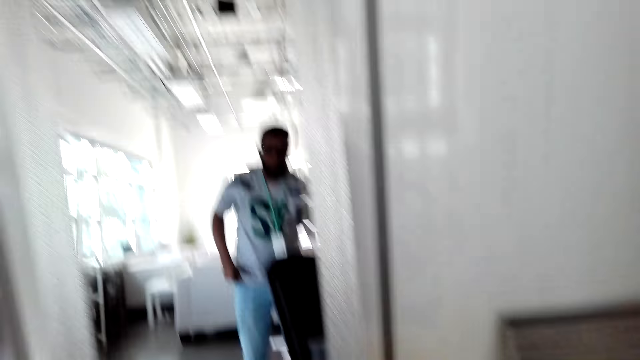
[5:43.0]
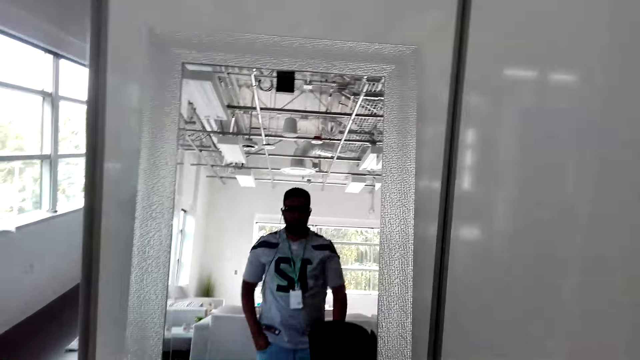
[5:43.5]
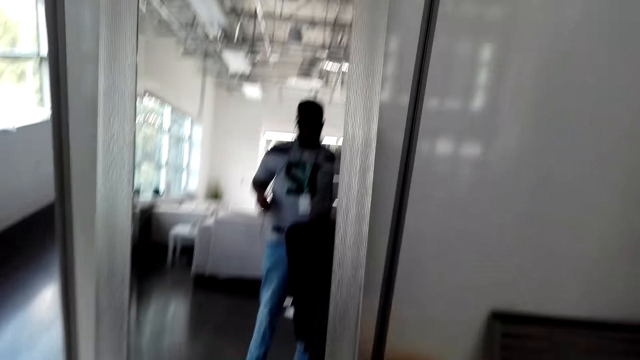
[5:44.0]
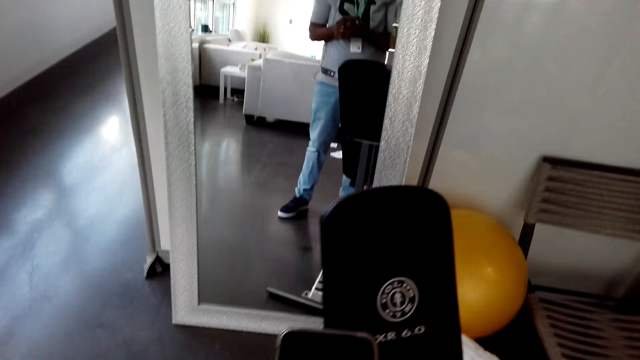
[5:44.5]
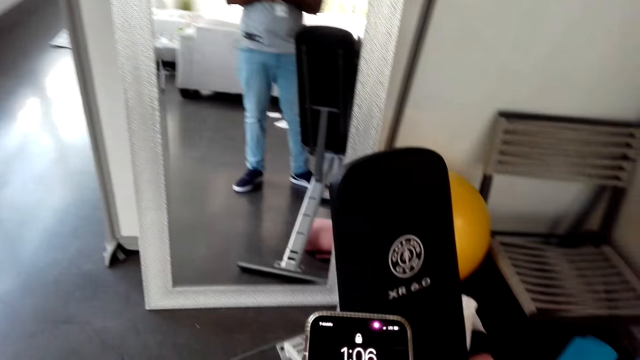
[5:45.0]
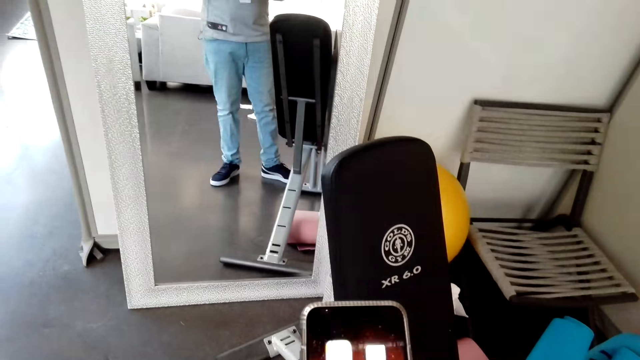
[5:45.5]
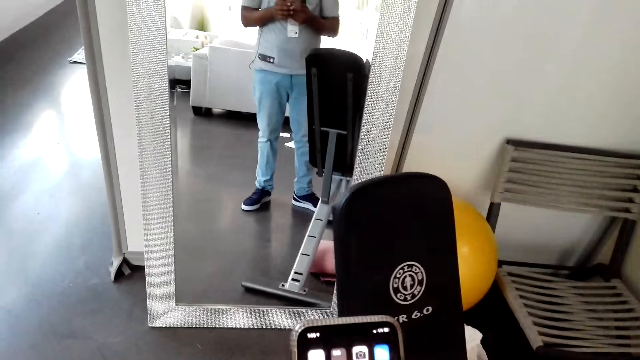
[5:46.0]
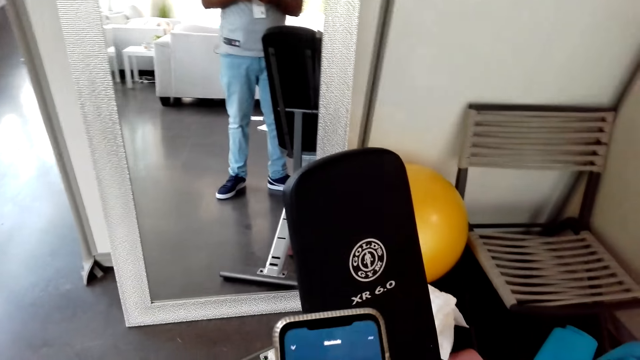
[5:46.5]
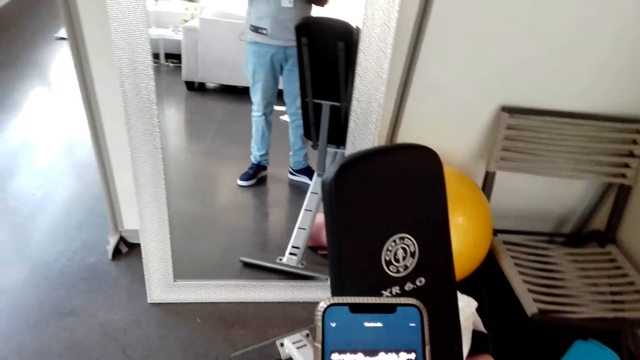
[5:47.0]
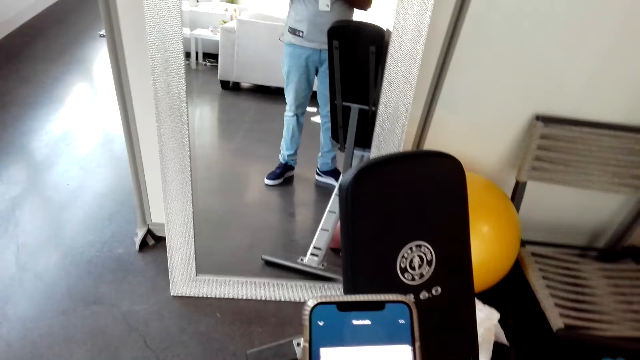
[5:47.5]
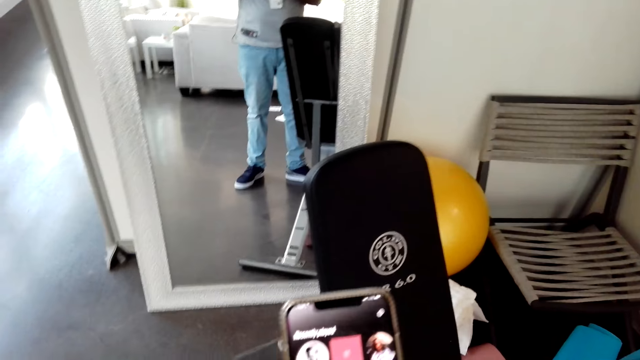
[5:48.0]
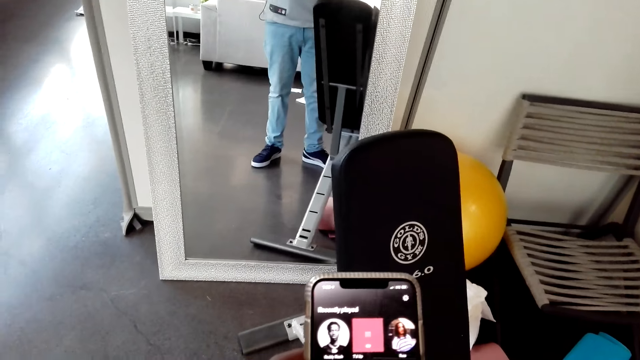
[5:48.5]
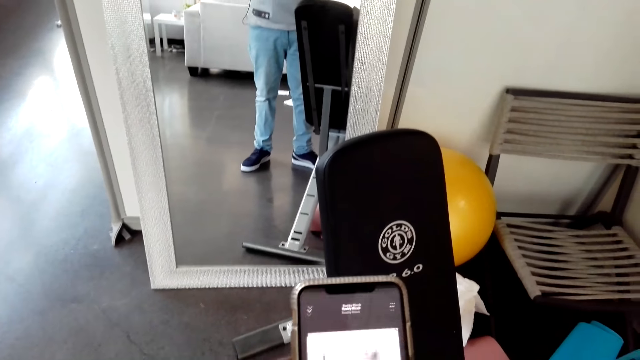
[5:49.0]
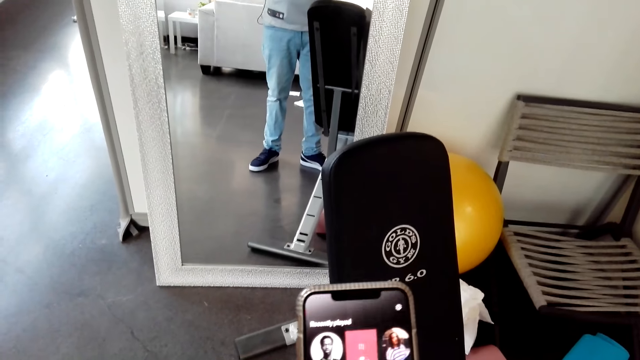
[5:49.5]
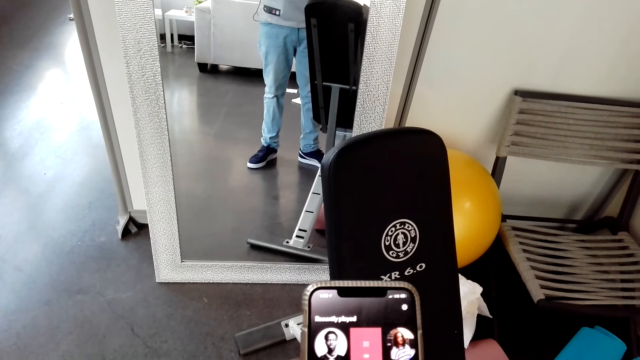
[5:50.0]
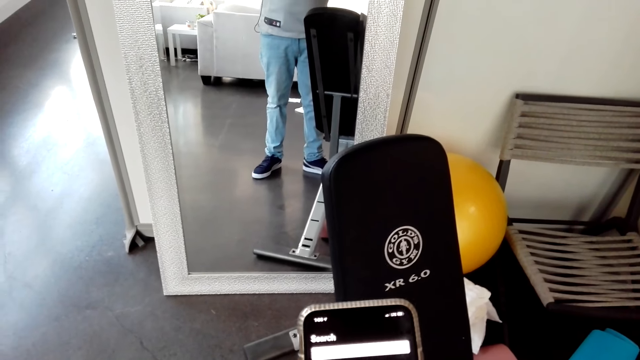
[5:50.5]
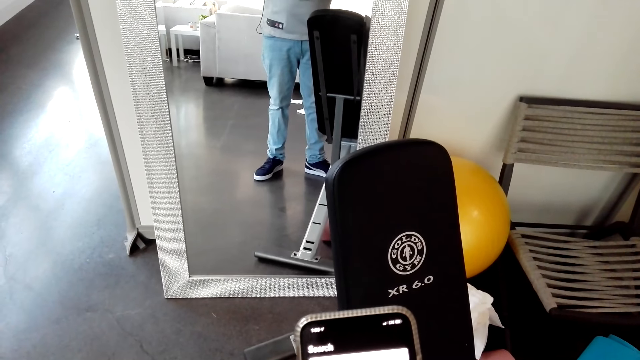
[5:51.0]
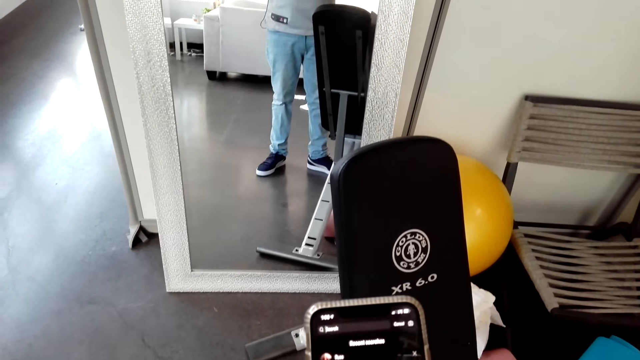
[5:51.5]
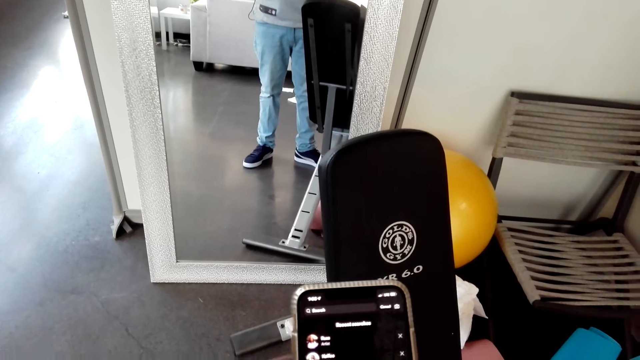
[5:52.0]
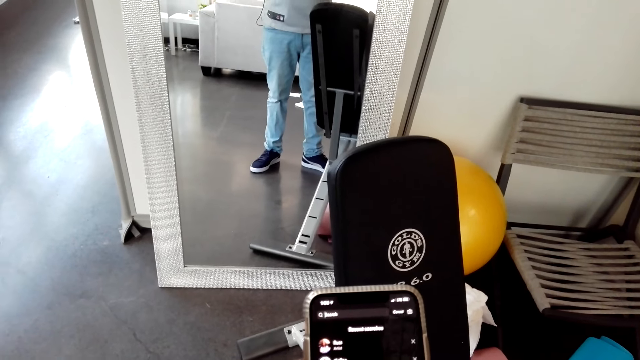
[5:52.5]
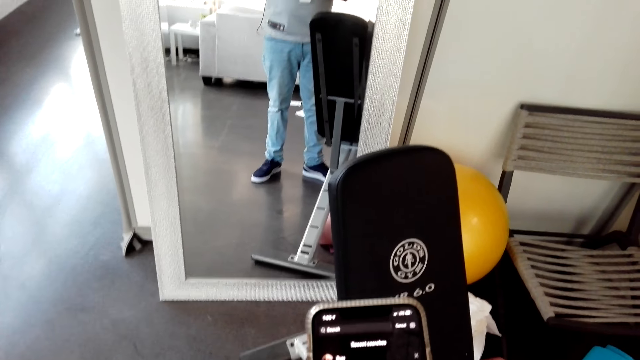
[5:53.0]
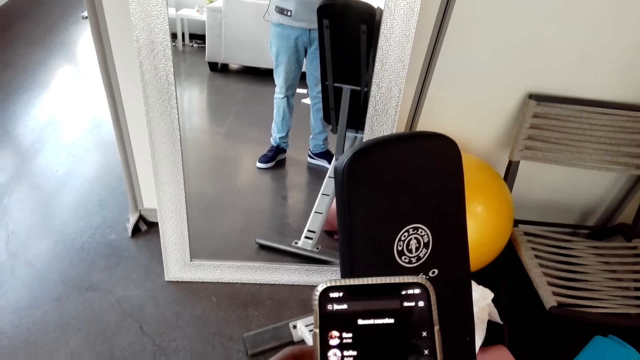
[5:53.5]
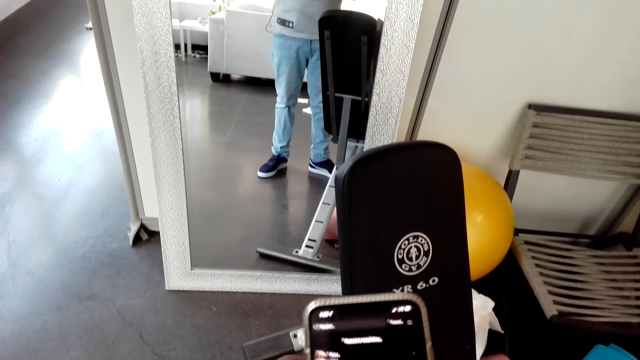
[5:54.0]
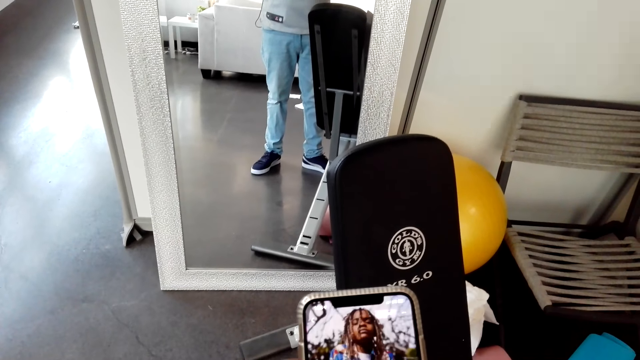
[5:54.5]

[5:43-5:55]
The camera wearer stands in front of the mirror. They use the phone.

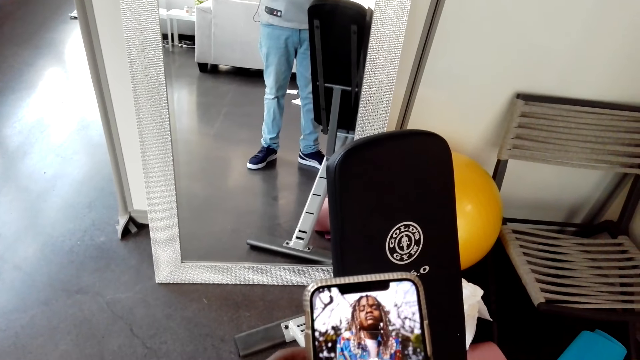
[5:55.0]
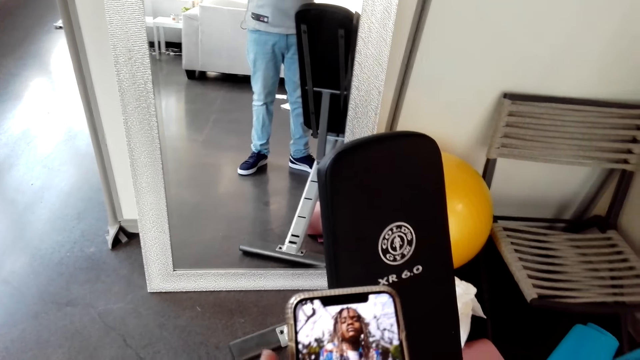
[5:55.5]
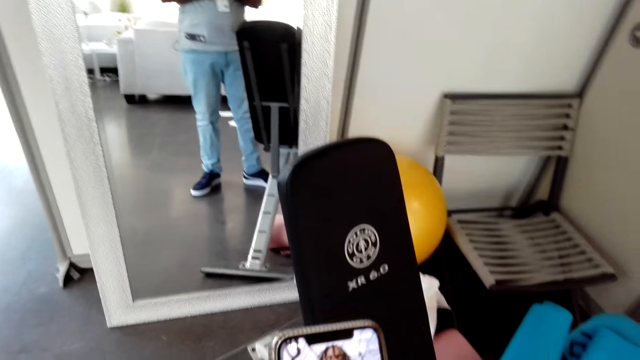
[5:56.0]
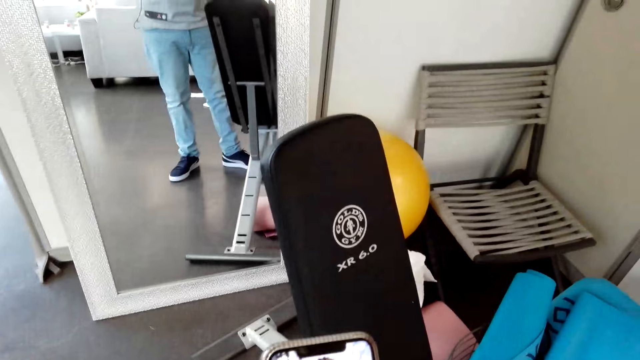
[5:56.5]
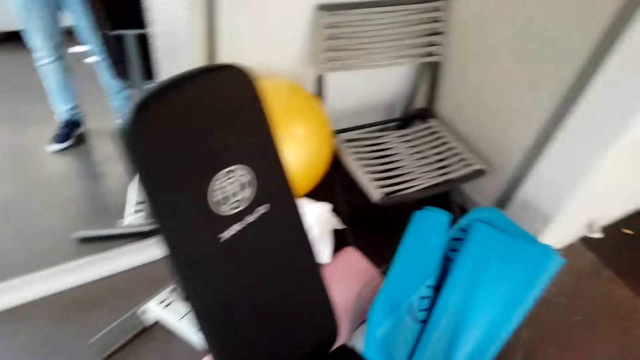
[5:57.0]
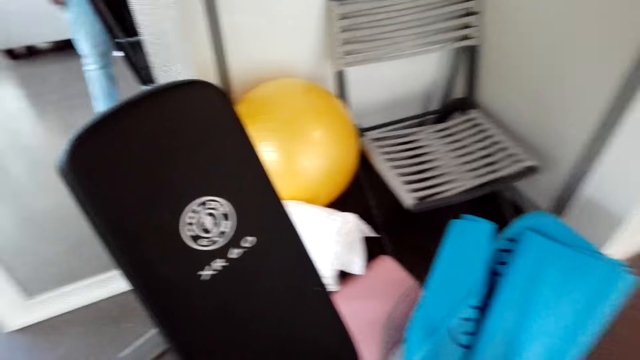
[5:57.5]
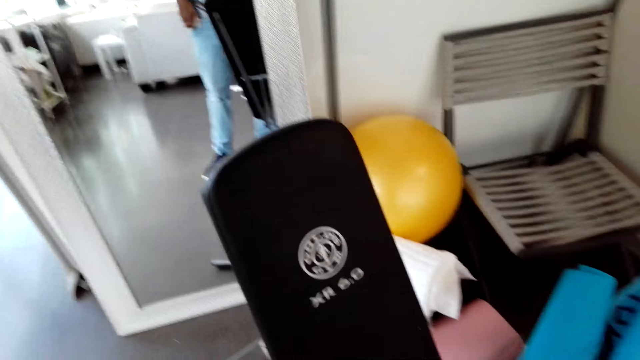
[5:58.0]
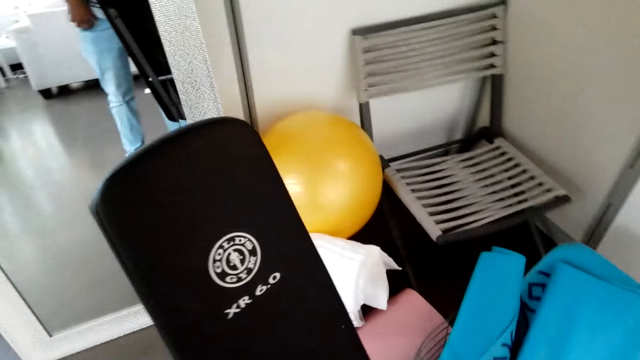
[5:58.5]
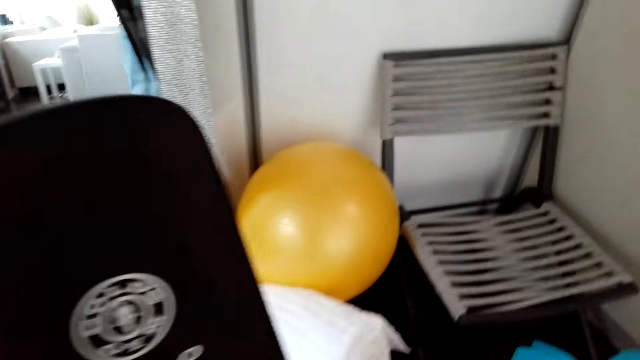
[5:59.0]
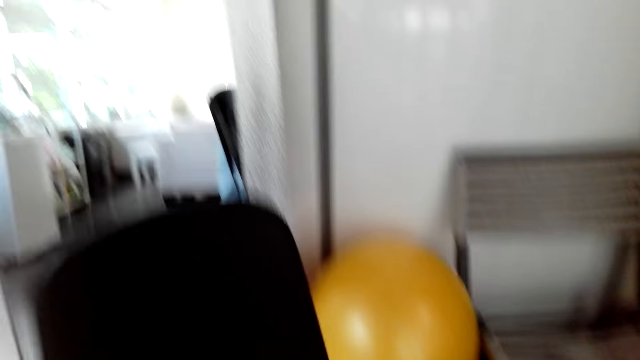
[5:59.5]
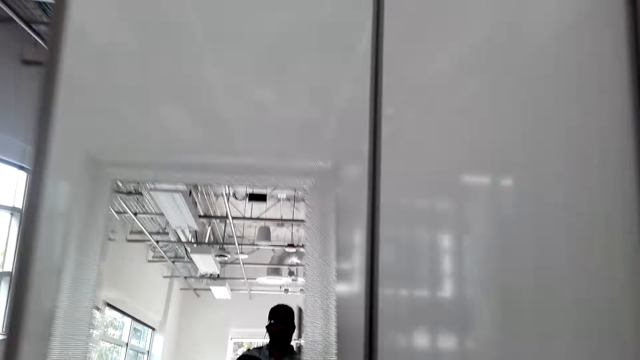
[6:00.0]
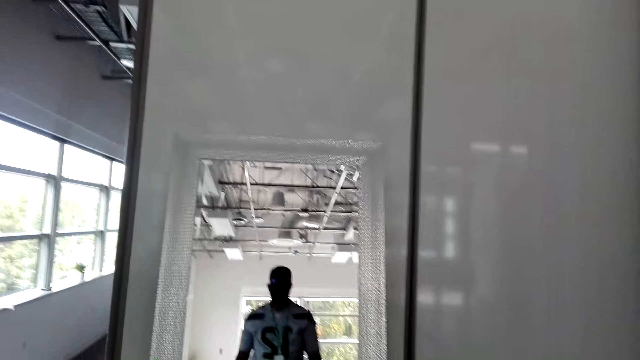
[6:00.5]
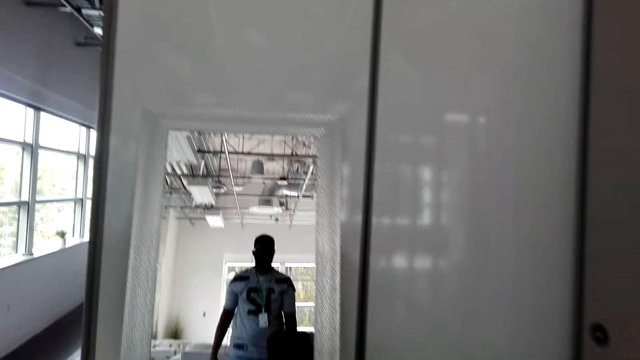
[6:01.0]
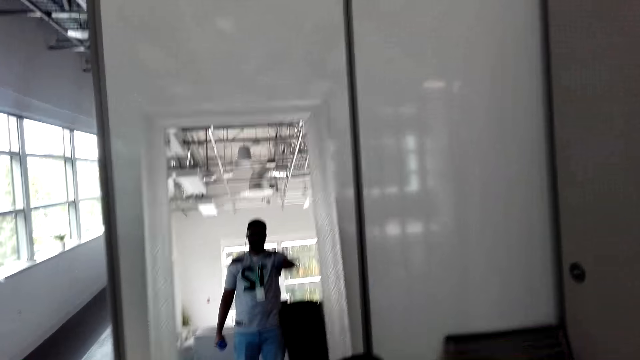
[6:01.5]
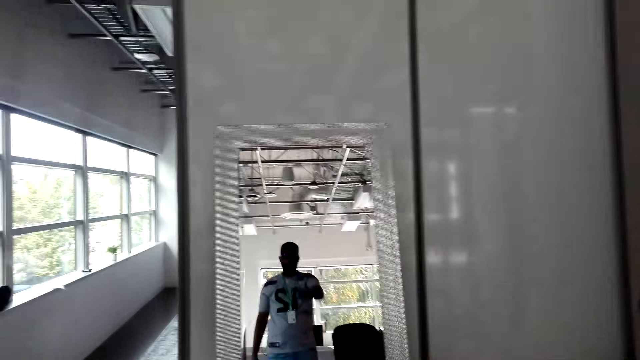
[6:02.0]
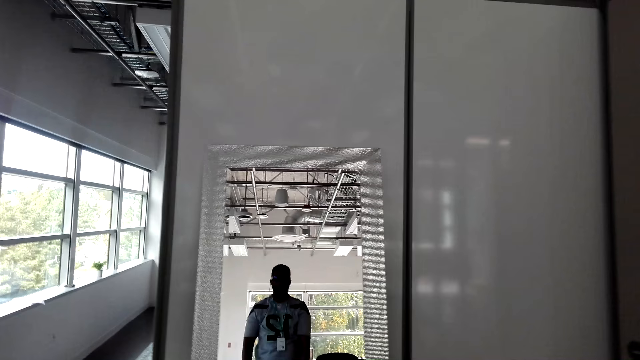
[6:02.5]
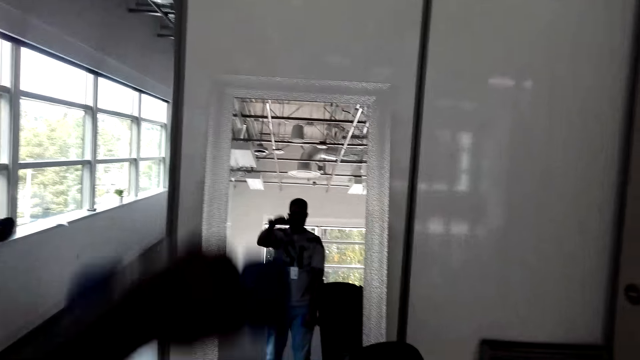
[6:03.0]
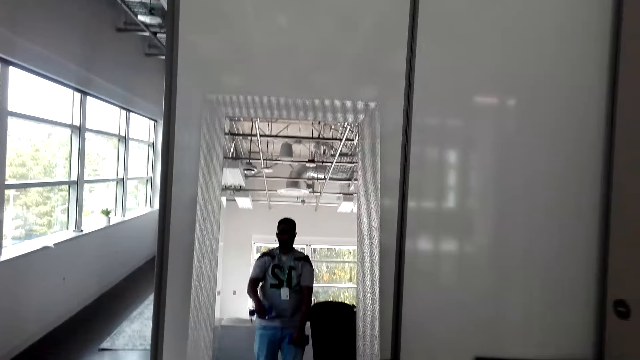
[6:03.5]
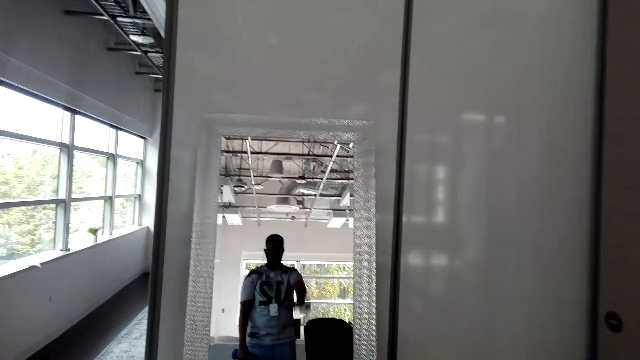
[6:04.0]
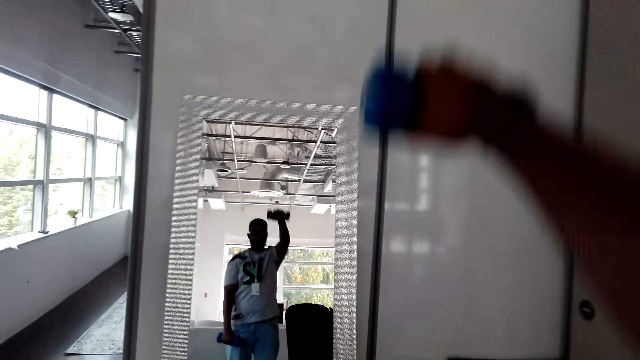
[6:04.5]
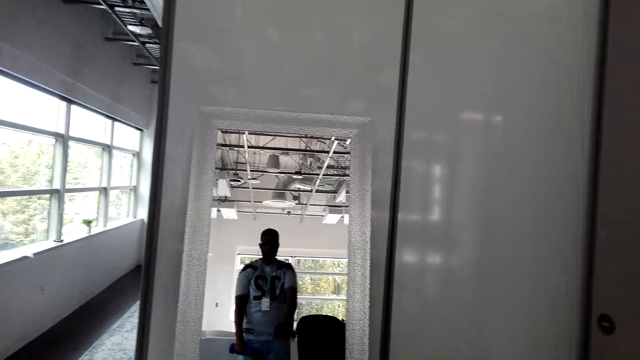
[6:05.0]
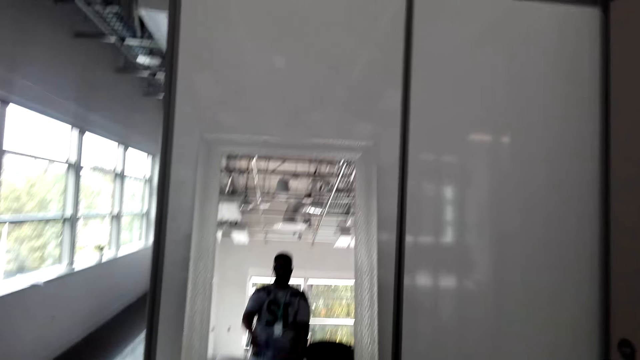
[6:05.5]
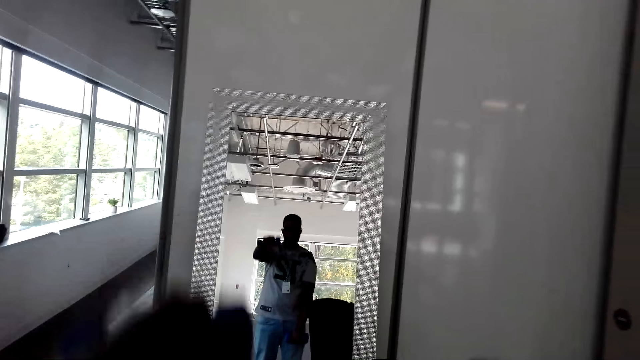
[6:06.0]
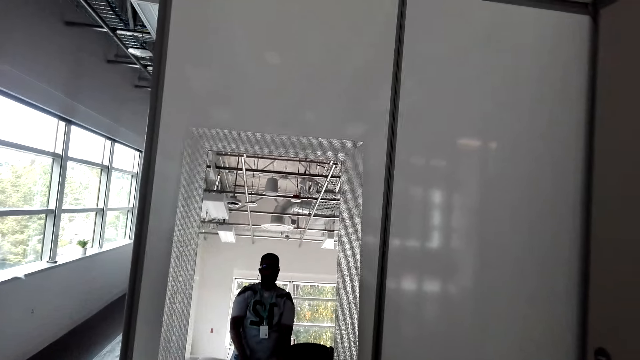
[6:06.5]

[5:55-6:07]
The camera wearer puts the phone in the pocket. They stand in front of the mirror and lift blue dumbbells.
